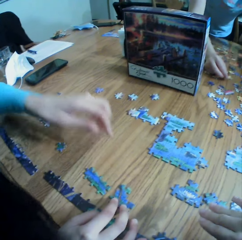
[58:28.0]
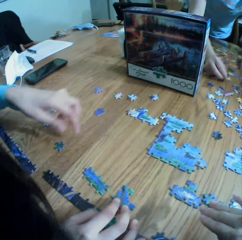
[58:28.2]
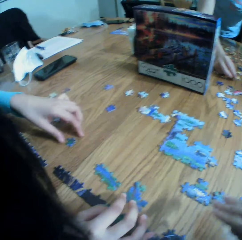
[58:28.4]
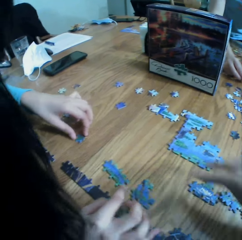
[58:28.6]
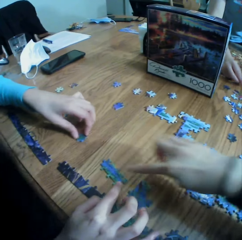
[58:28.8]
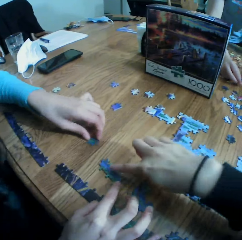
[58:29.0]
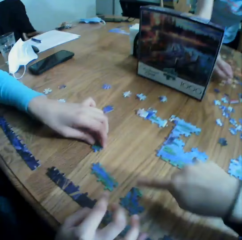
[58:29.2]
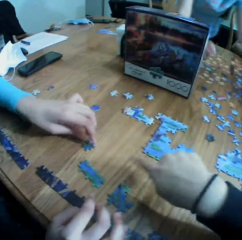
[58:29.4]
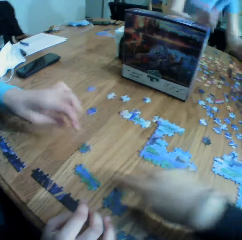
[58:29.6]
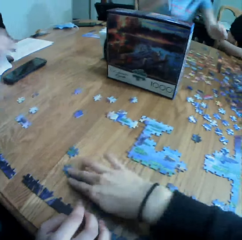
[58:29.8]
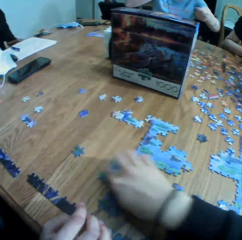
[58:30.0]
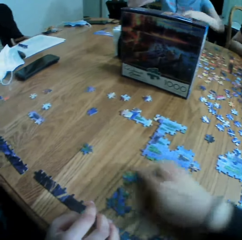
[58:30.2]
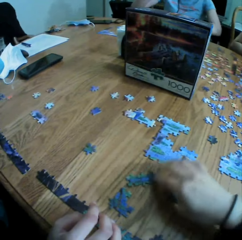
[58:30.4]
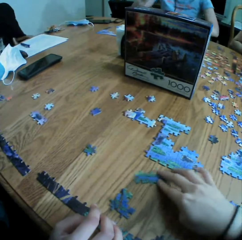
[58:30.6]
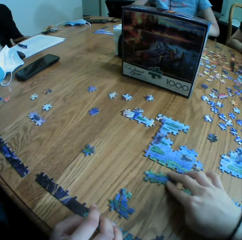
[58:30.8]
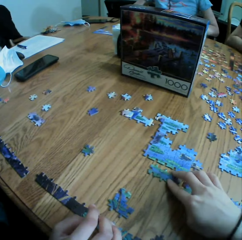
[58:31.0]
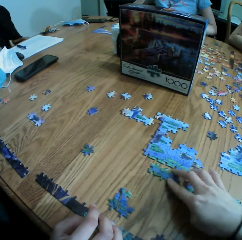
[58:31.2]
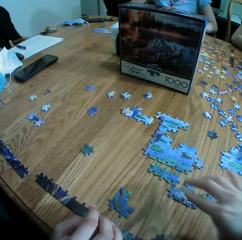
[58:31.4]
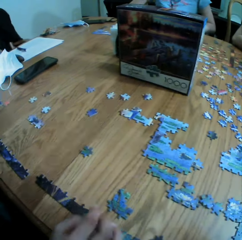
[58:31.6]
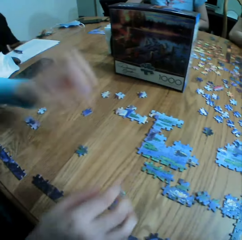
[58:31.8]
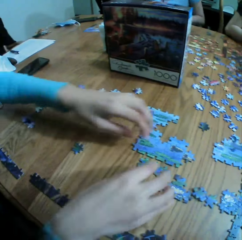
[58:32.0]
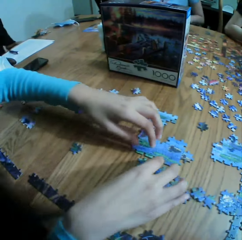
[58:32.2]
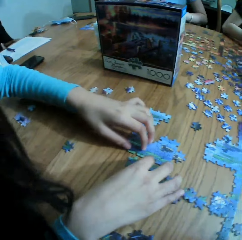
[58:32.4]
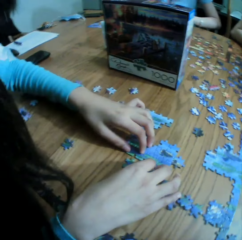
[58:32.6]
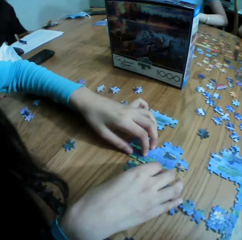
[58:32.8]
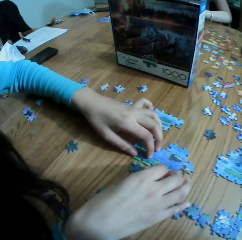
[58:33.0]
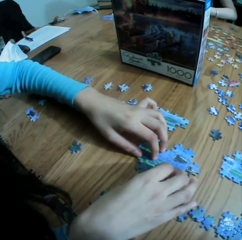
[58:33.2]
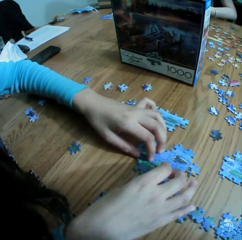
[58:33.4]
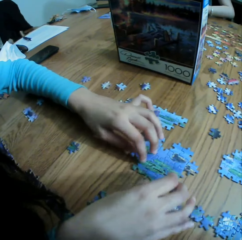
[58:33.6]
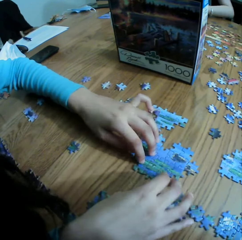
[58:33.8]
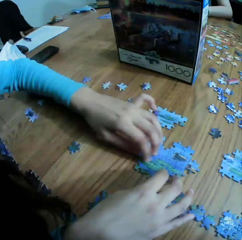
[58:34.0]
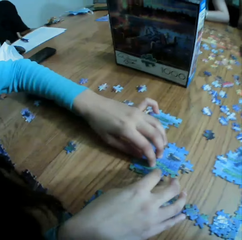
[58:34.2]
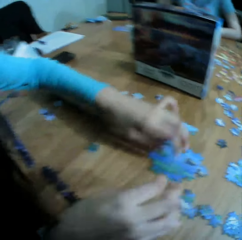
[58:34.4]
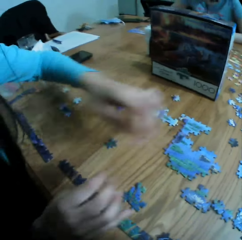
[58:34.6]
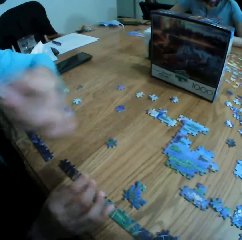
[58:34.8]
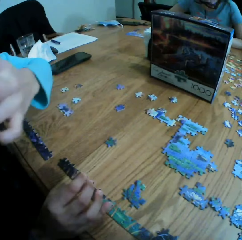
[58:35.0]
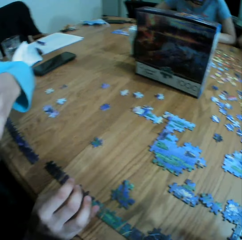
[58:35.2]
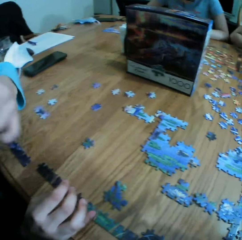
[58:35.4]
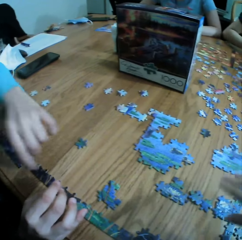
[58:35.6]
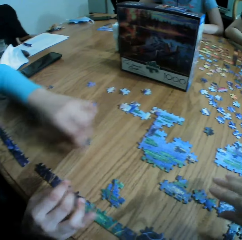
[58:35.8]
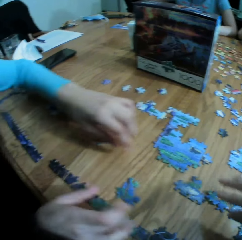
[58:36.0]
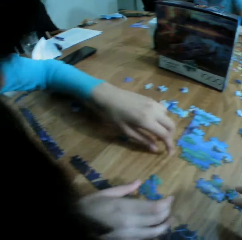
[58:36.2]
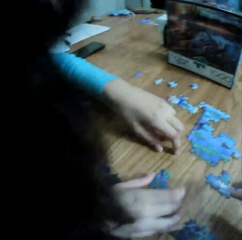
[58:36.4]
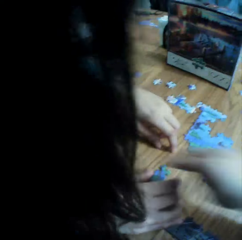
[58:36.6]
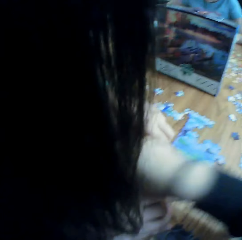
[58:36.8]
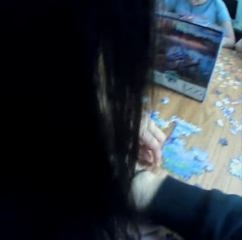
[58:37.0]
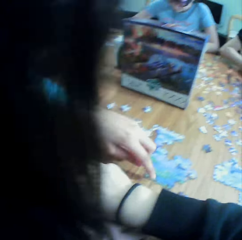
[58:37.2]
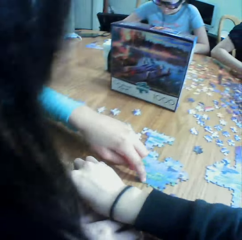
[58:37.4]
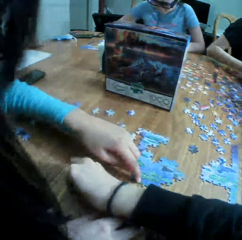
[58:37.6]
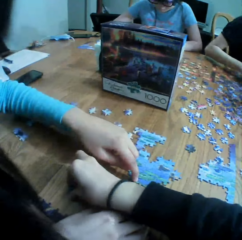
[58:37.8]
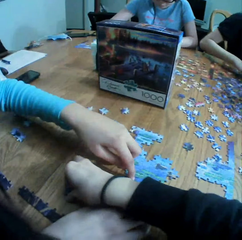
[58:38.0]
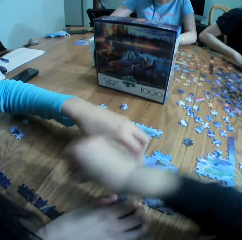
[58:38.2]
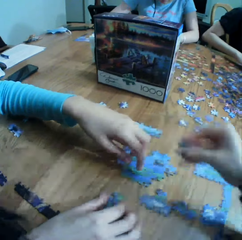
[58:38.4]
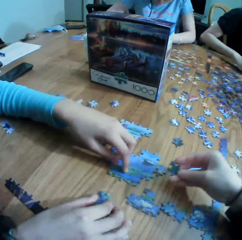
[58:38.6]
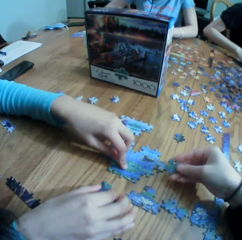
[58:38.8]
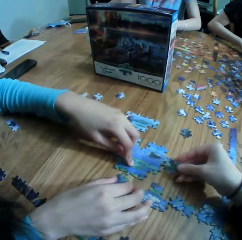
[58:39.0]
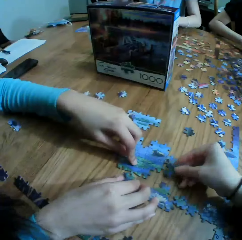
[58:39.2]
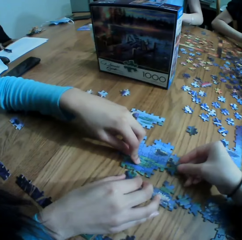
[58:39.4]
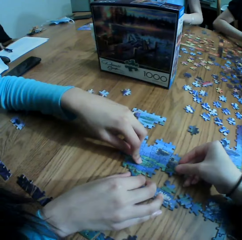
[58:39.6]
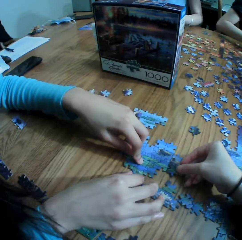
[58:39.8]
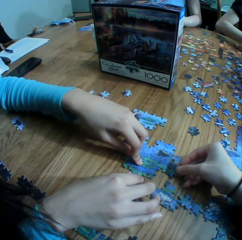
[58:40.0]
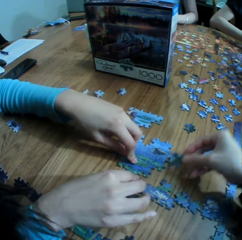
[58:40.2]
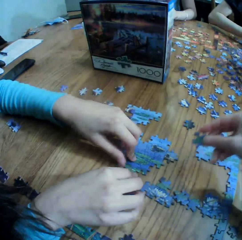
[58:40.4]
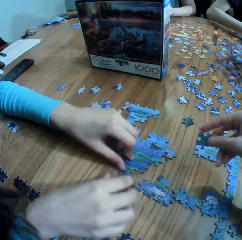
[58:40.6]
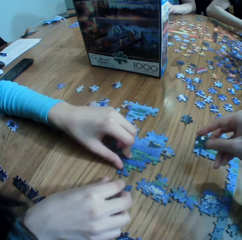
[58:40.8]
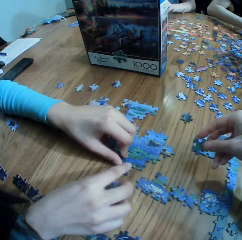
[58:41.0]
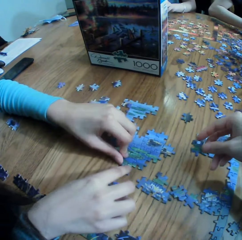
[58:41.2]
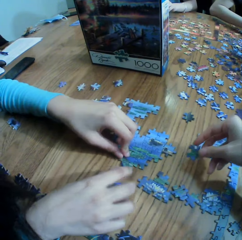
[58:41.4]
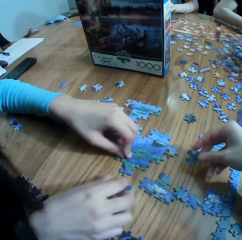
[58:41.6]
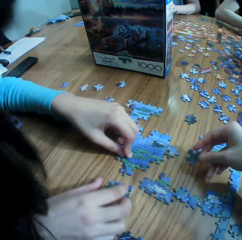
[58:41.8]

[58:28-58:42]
The camera wearer points at the paper puzzle. They move the paper puzzle. A person arranges the paper puzzle. The camera wearer picks up the paper puzzle. The person arranges the paper puzzle.

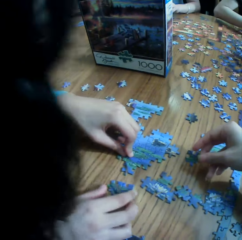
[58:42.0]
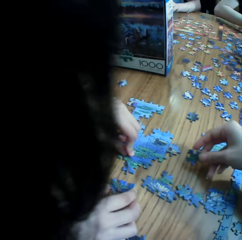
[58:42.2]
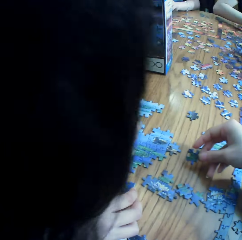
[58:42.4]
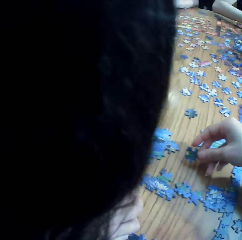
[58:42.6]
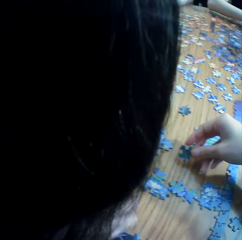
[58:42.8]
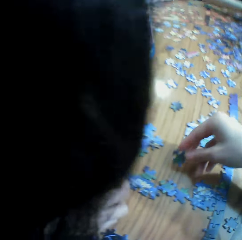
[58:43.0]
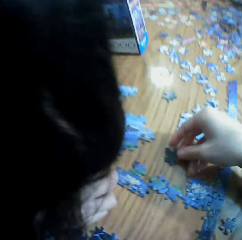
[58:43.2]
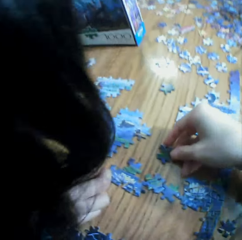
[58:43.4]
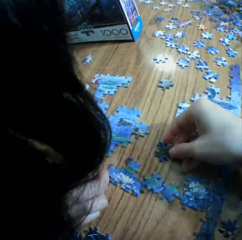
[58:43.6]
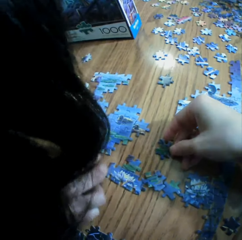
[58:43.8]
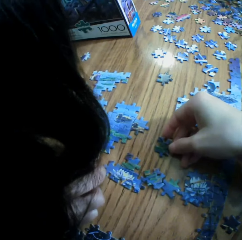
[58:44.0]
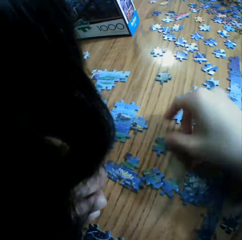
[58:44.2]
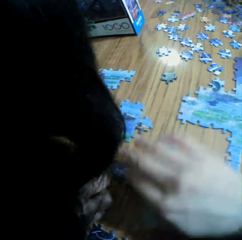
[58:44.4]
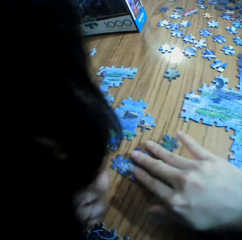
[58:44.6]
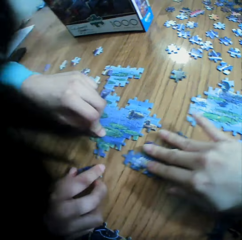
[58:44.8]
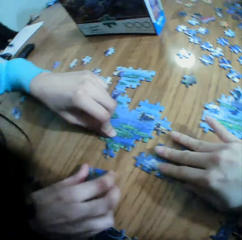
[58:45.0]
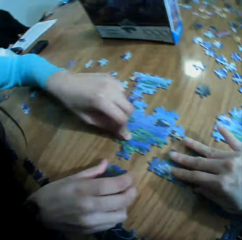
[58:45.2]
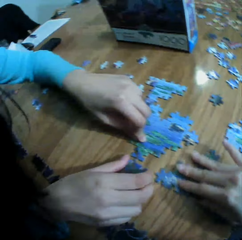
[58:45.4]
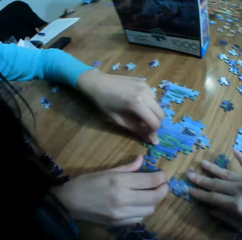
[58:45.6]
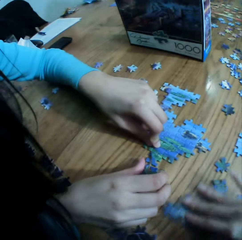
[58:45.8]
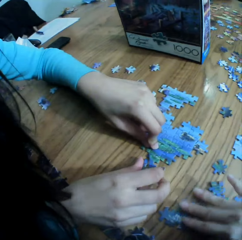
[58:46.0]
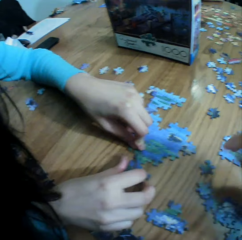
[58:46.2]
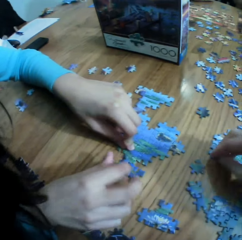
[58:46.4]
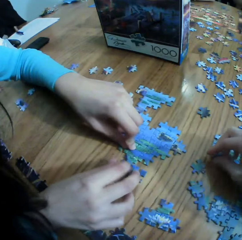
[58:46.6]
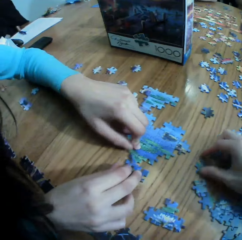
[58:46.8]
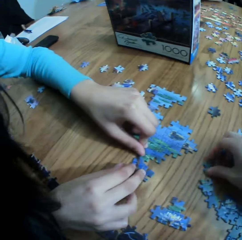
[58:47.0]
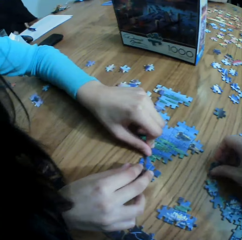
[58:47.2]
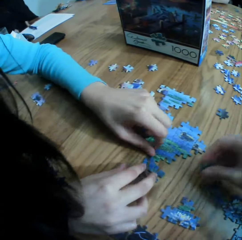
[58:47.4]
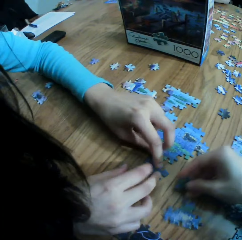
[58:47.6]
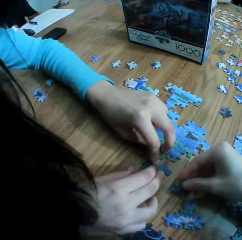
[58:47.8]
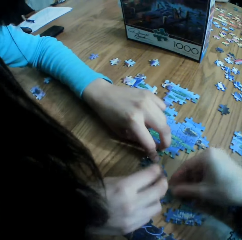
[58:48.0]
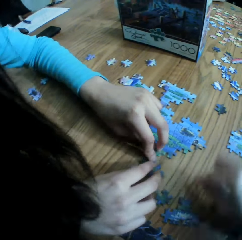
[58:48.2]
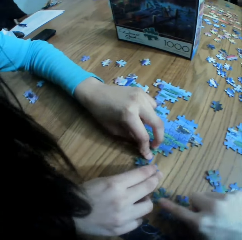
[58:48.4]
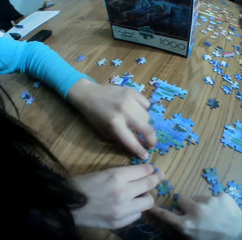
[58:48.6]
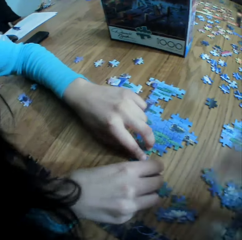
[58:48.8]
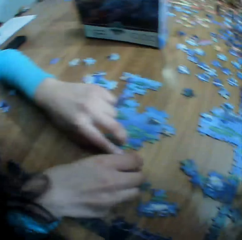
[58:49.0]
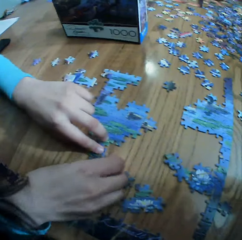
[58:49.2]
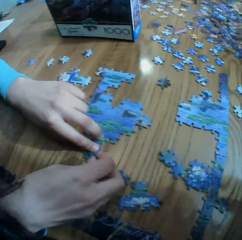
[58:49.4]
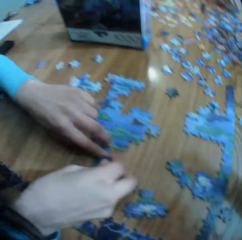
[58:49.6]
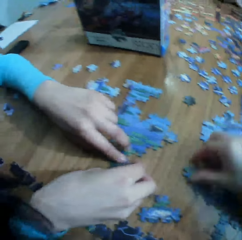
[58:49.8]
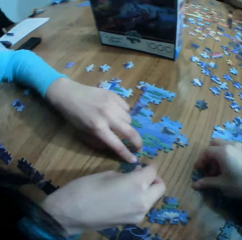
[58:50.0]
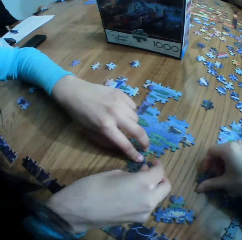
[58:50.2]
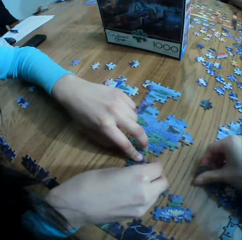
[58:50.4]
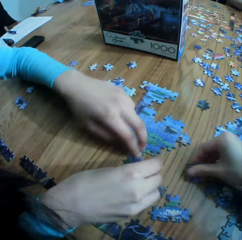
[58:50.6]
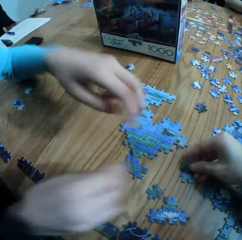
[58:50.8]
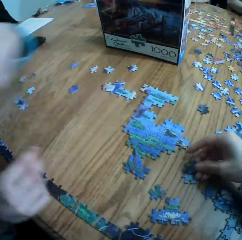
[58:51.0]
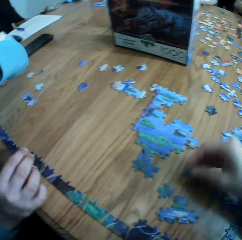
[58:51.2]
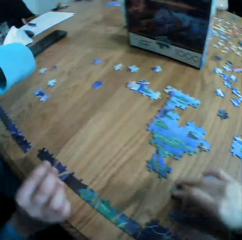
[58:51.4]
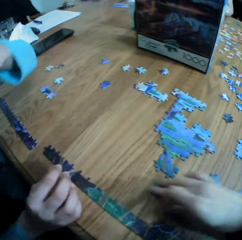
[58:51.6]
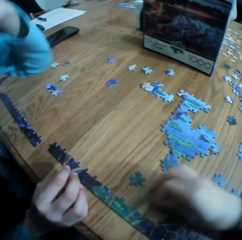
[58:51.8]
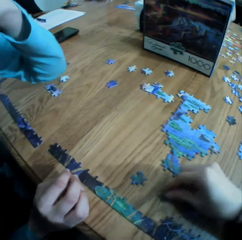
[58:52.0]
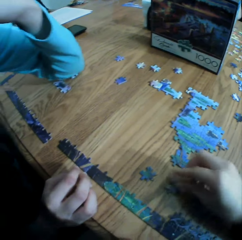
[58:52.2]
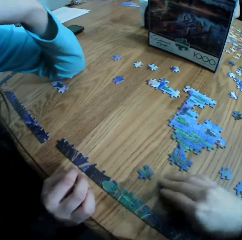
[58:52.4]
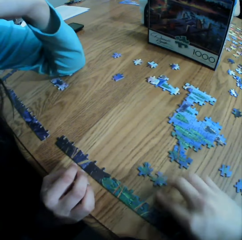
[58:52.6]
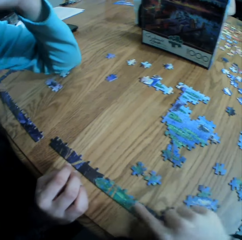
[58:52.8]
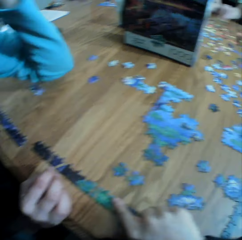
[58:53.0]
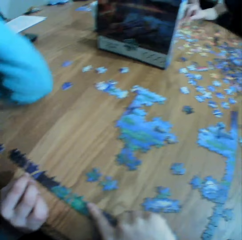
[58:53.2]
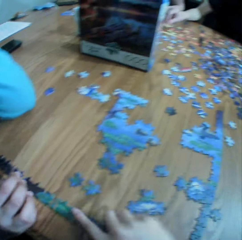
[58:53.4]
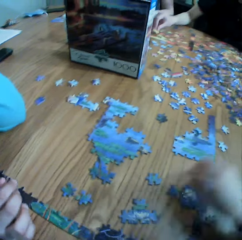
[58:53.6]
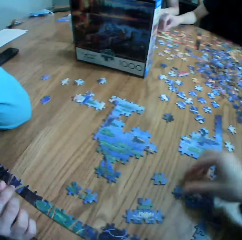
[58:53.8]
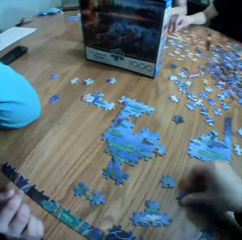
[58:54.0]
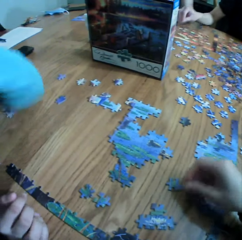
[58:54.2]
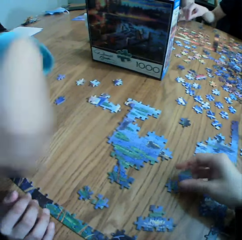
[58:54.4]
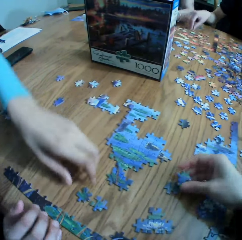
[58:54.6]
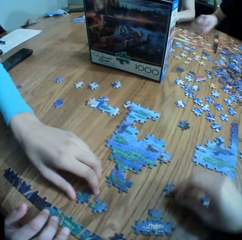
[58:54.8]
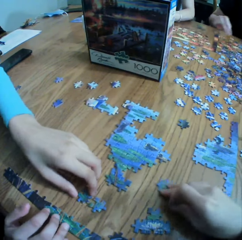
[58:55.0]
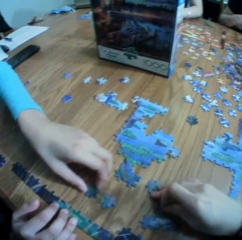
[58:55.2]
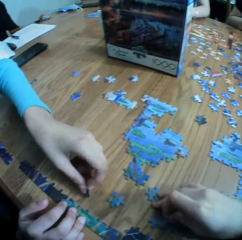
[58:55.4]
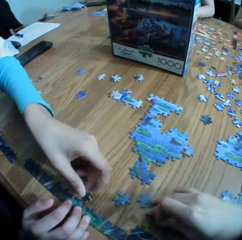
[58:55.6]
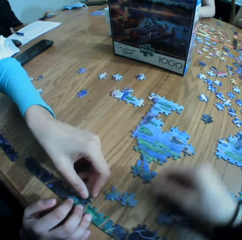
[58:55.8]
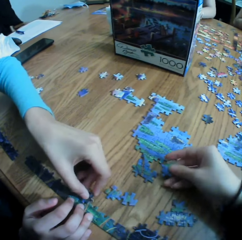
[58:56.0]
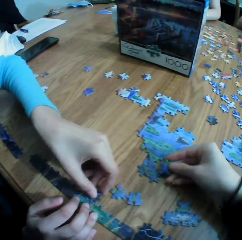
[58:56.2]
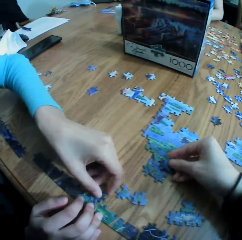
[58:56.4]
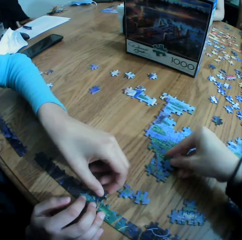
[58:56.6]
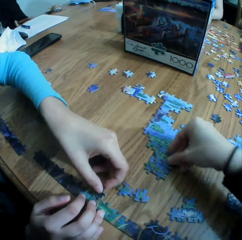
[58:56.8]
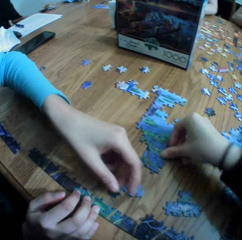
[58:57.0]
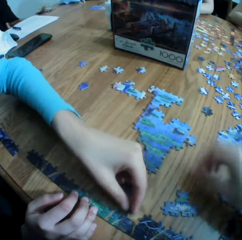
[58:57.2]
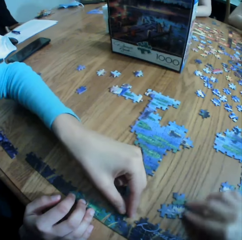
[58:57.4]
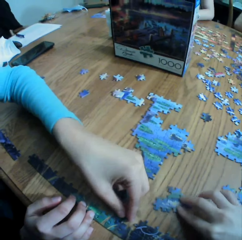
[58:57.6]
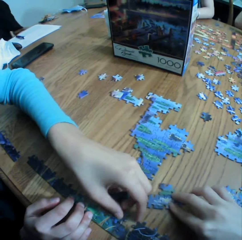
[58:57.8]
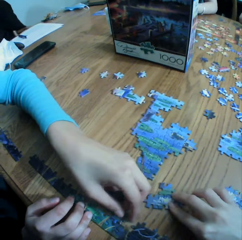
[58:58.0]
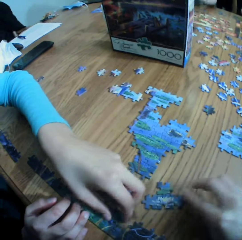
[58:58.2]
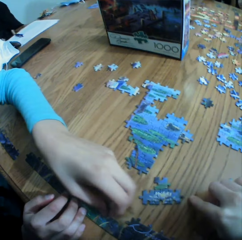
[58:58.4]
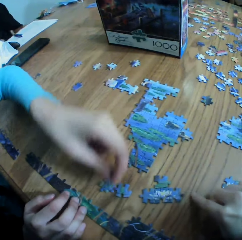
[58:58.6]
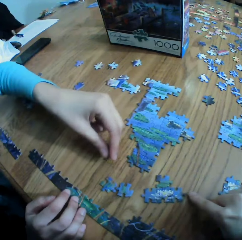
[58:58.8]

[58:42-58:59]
The camera wearer drops the paper puzzle. They move the paper puzzle. They pick up the paper puzzle craft. They drop the paper puzzle craft. A person turns the paper. The camera wearer moves the paper puzzle craft. They point at the paper puzzle craft. They pick up the paper puzzle craft. The person picks up the paper puzzle craft. The camera wearer picks up the paper puzzle craft. They fix the paper puzzle craft. The person picks up the paper puzzle craft.
